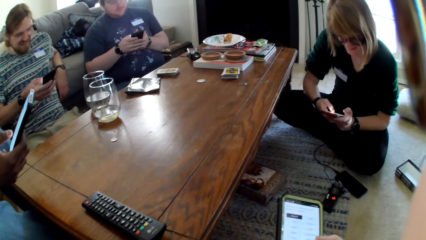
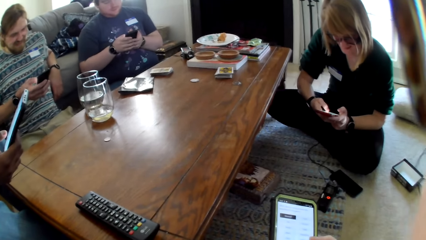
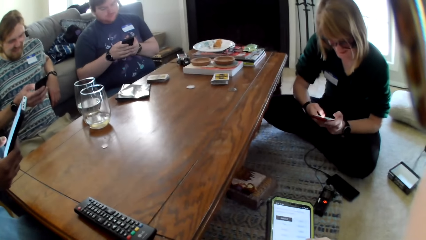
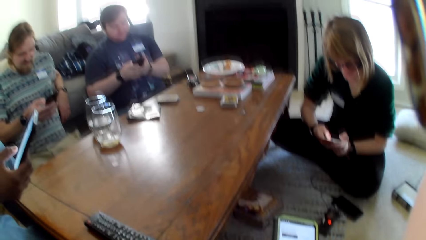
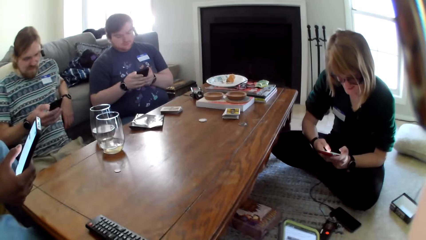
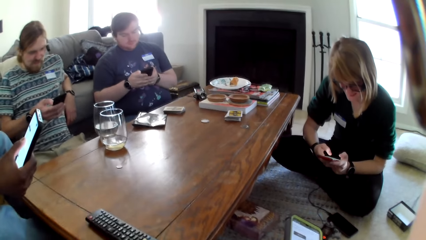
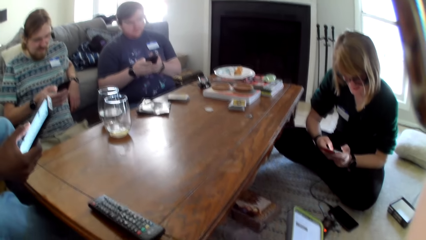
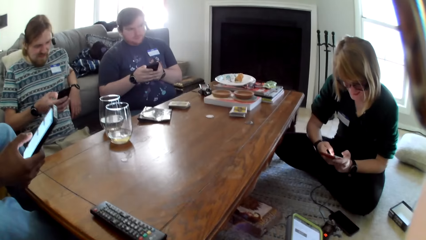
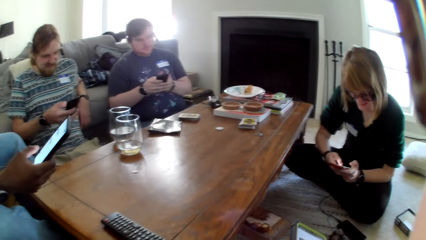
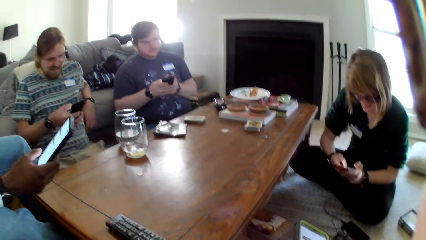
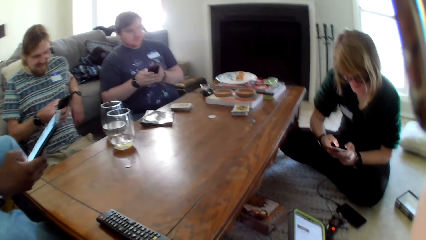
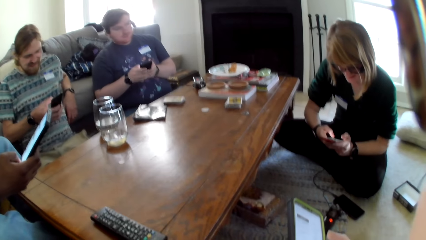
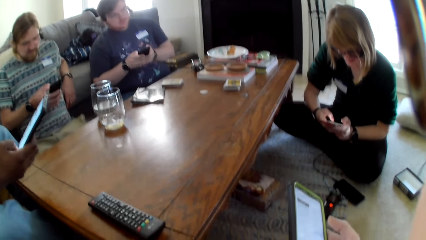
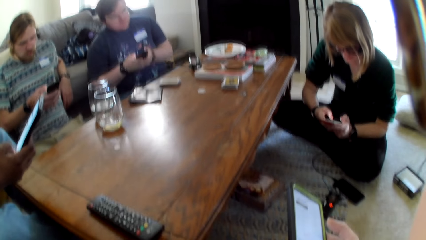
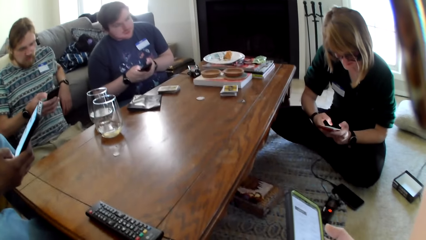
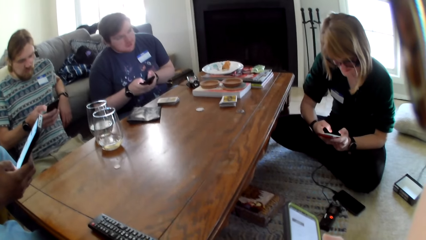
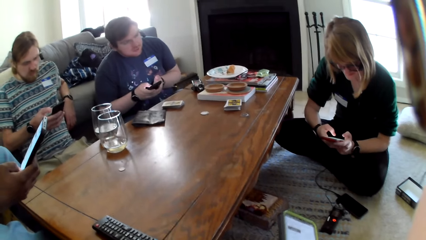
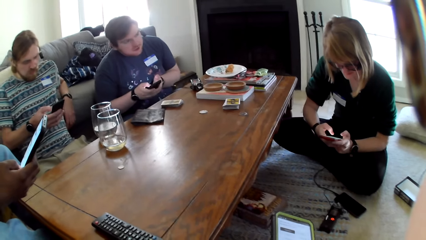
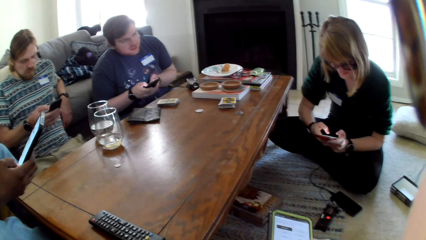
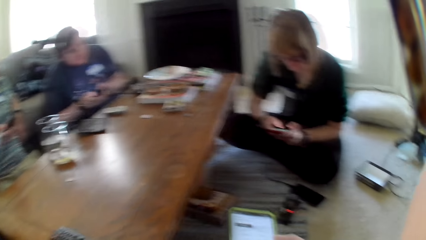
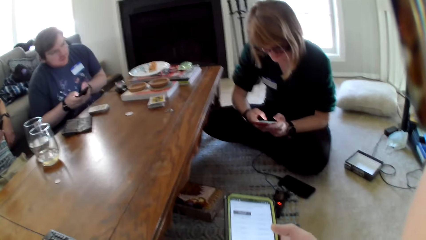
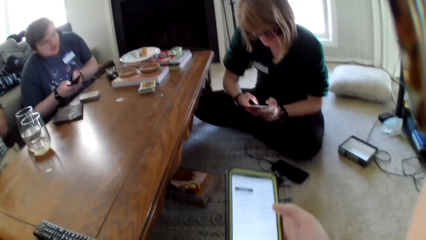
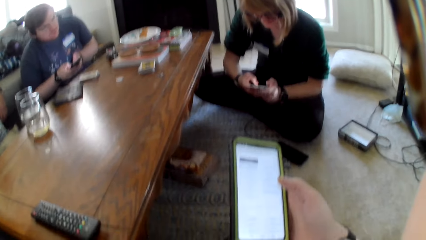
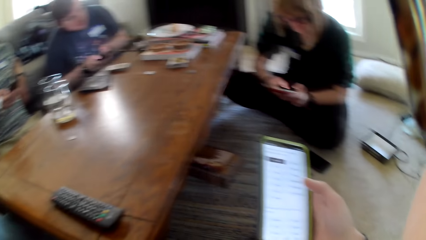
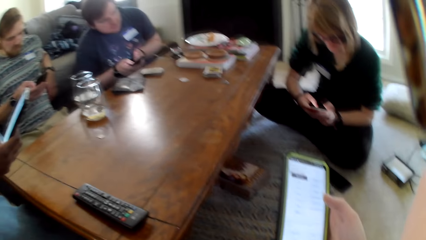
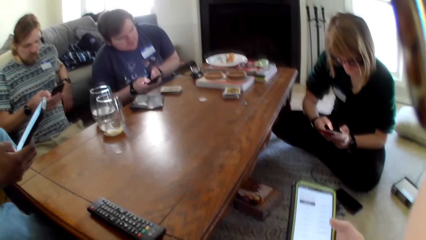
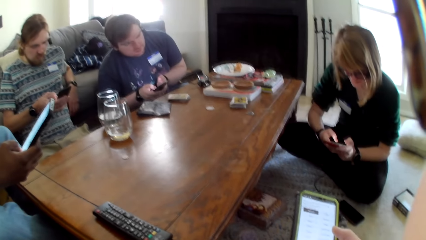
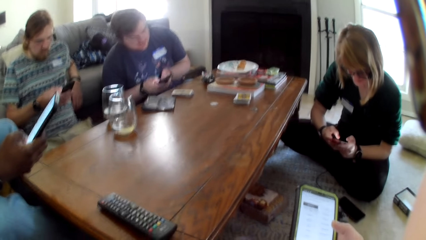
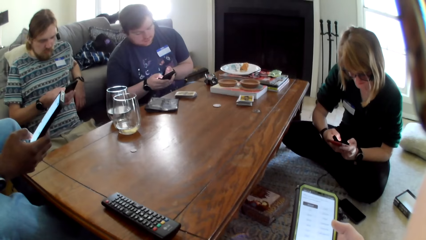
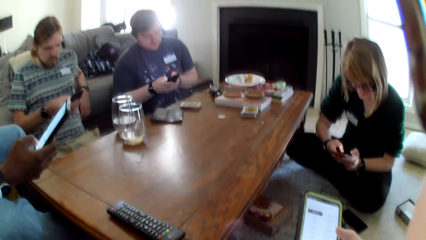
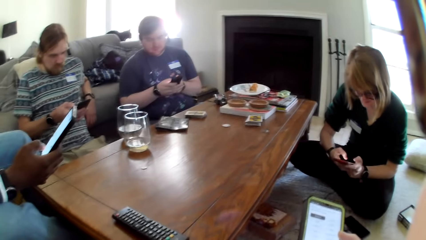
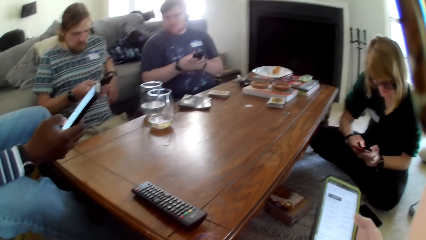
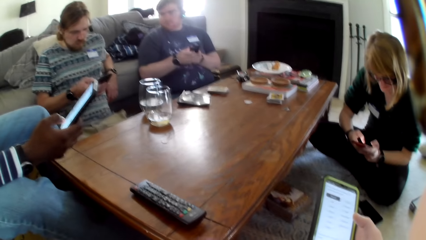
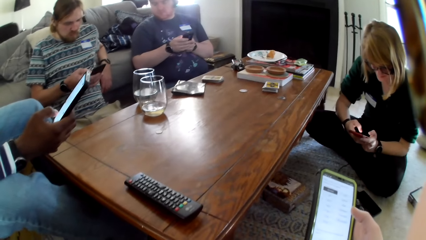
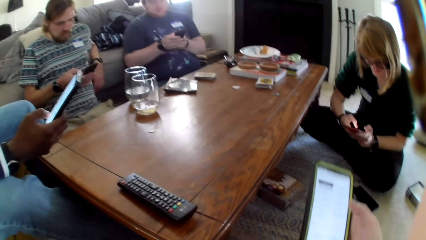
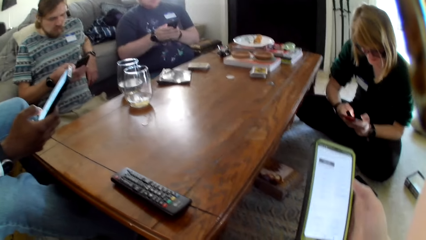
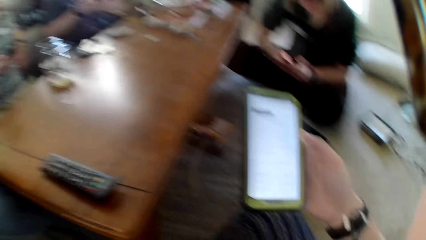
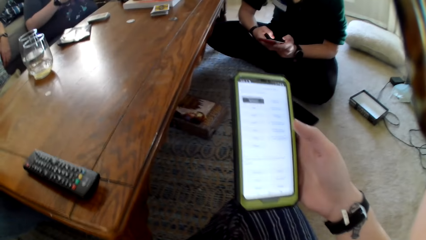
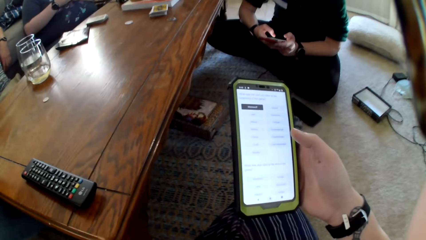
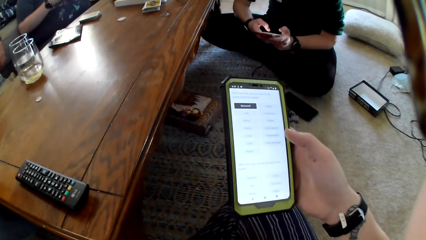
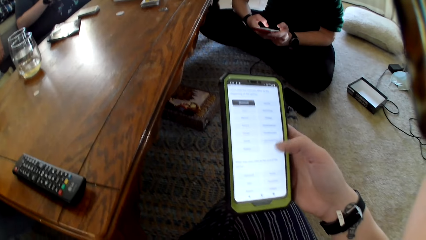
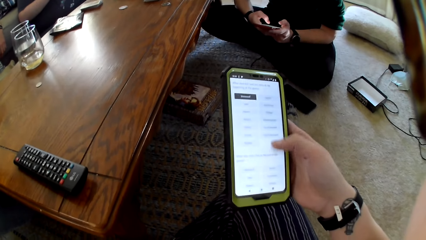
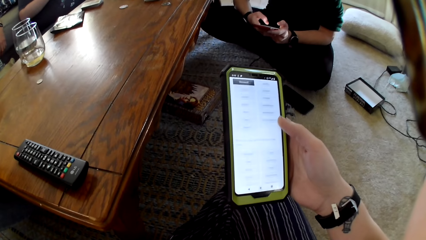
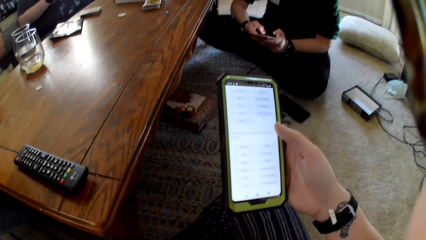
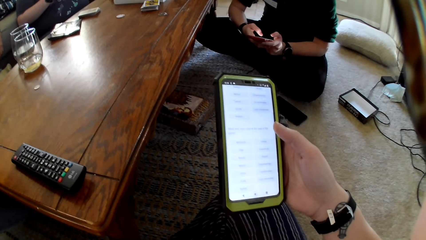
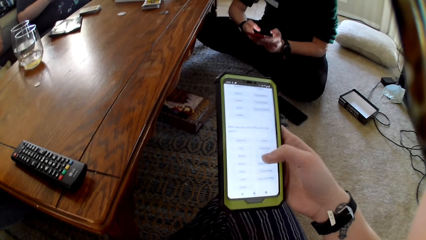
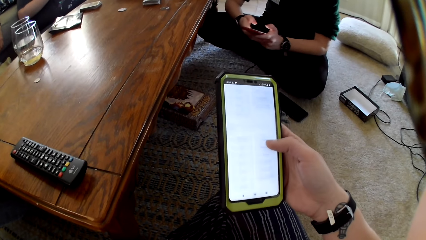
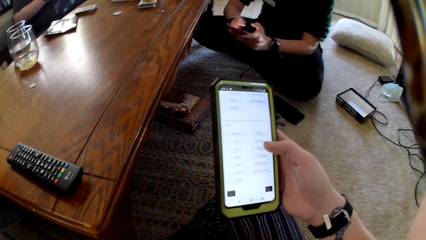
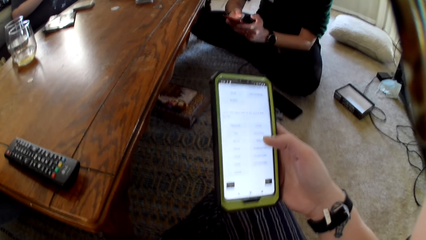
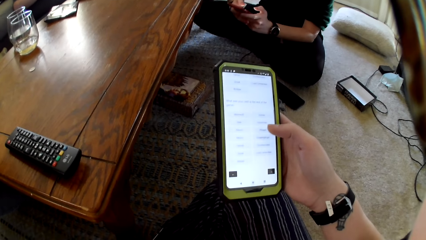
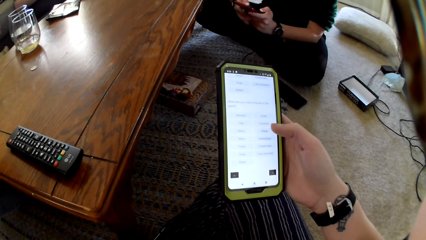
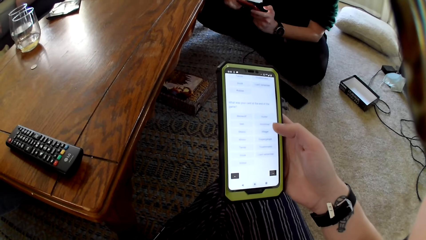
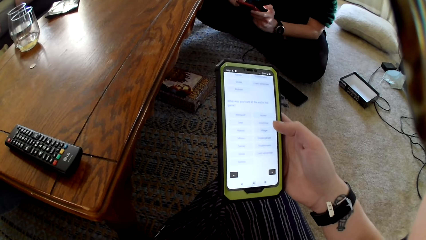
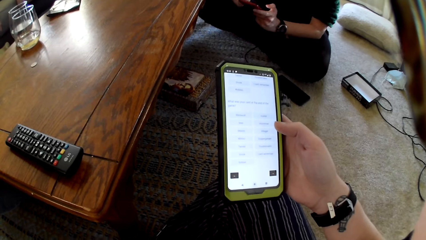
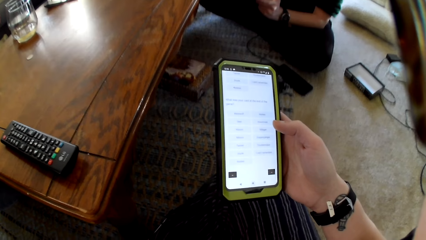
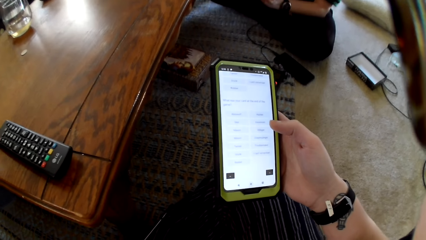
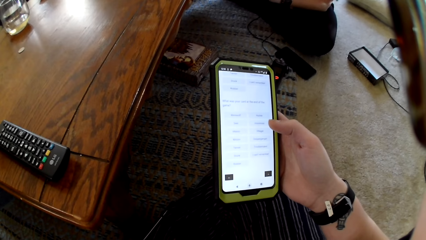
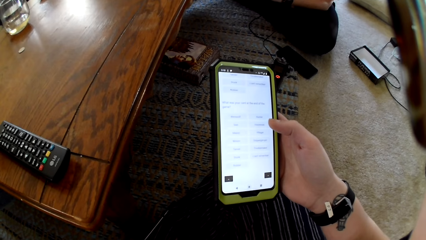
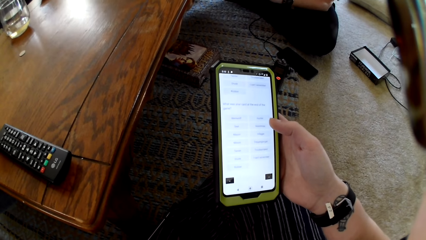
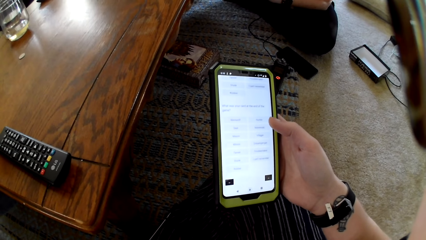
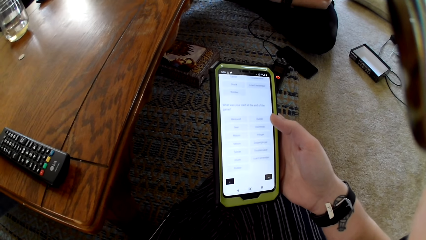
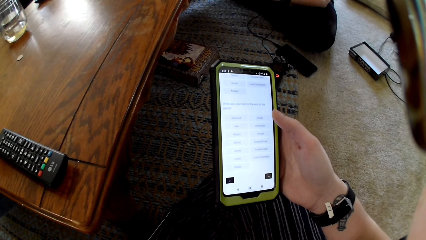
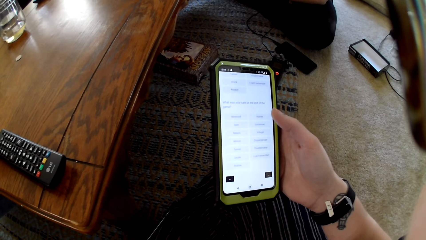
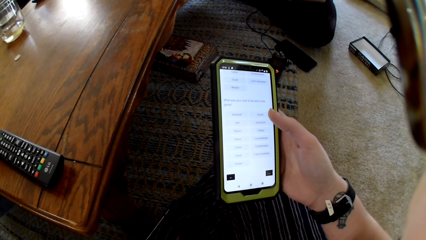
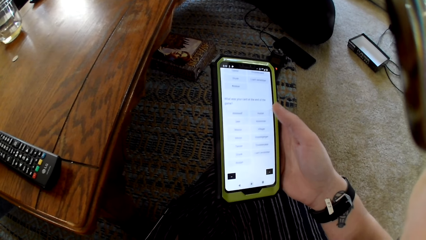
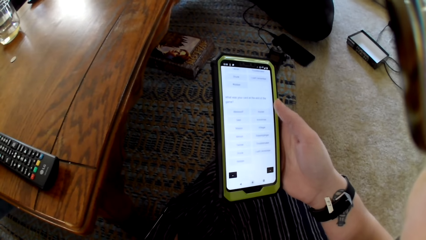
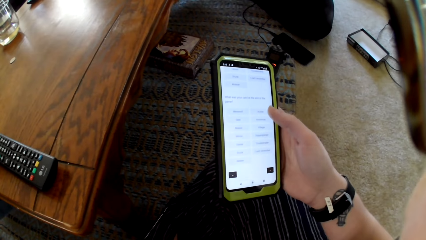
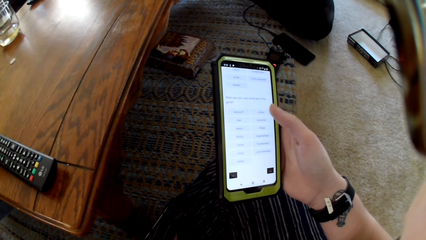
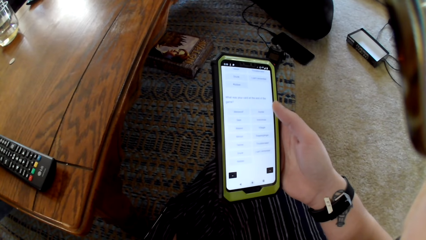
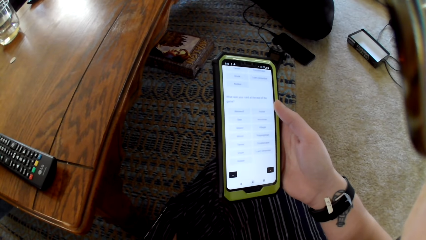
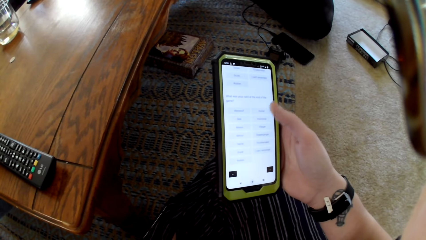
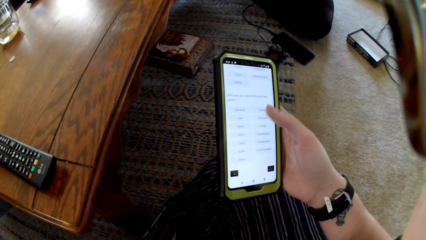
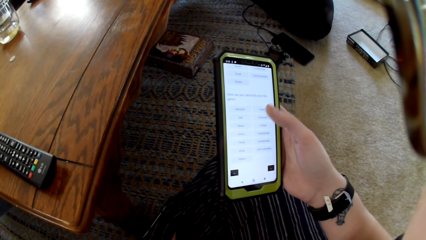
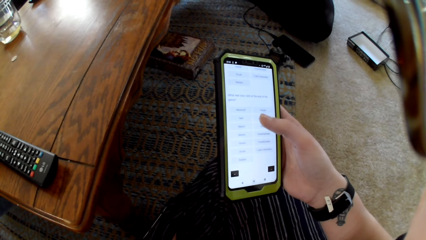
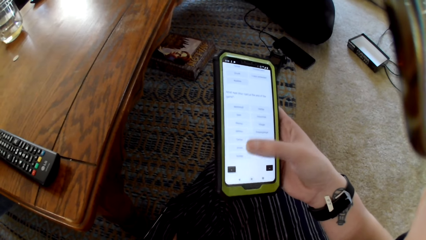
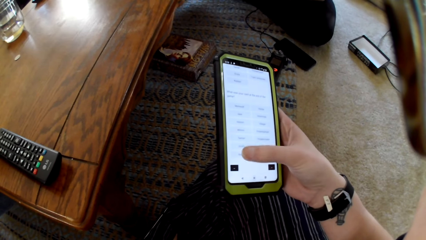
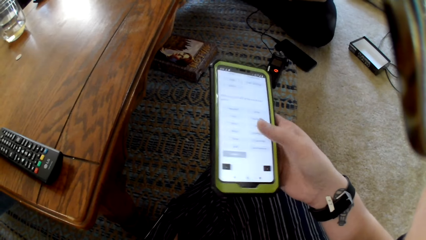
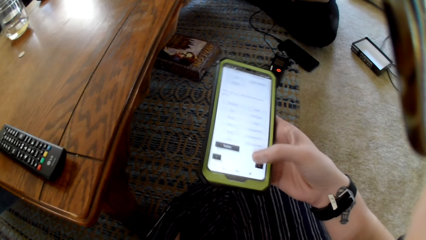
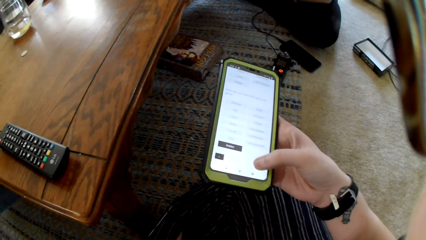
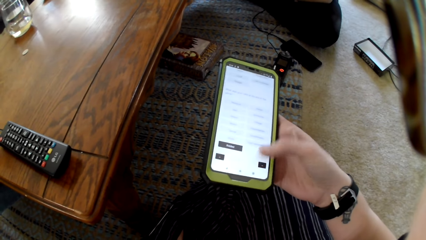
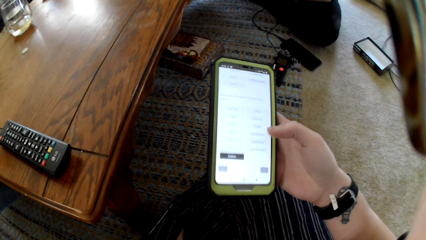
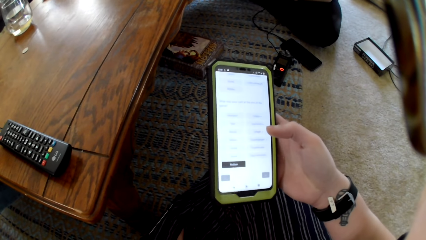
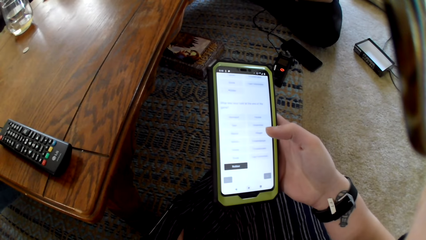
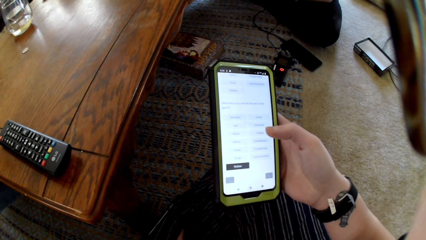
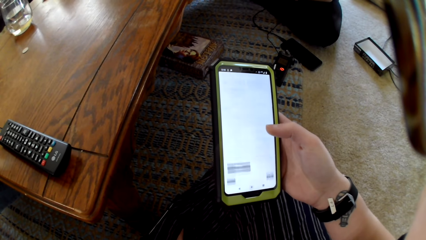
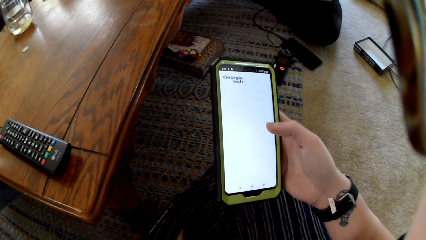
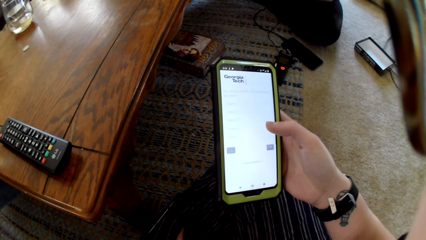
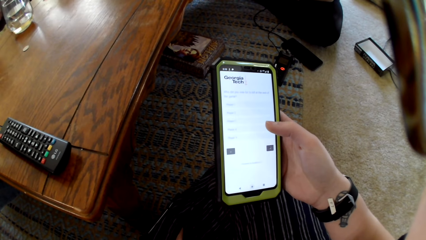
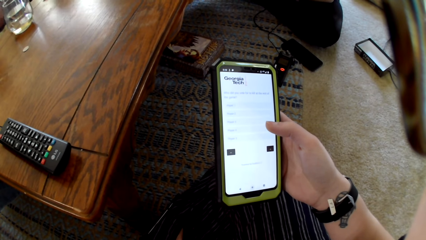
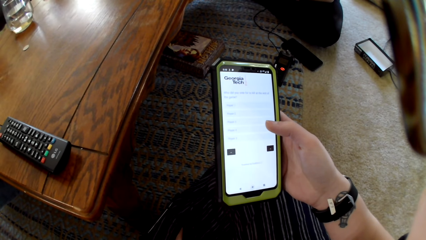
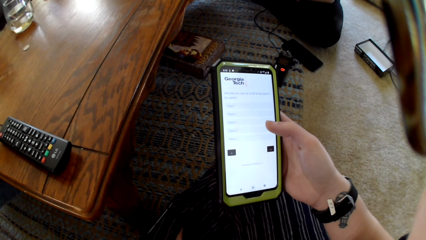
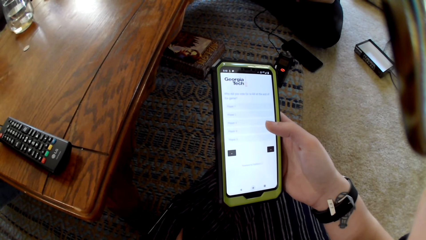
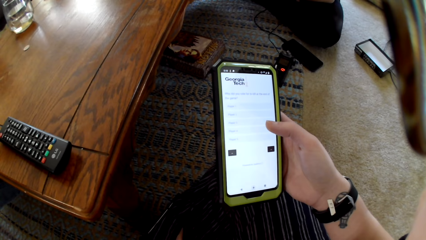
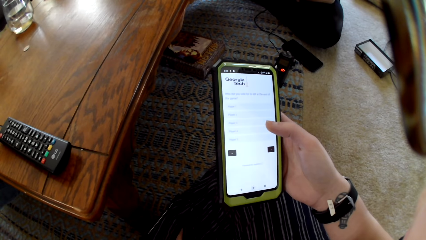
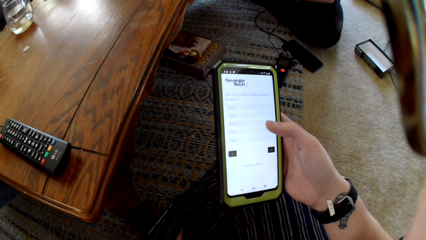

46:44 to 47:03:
A woman and three men scroll on their phones. The camera wearer holds his phone firmly. He scrolls on his phone.
